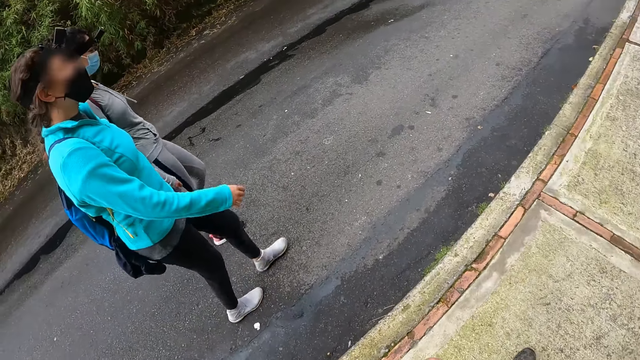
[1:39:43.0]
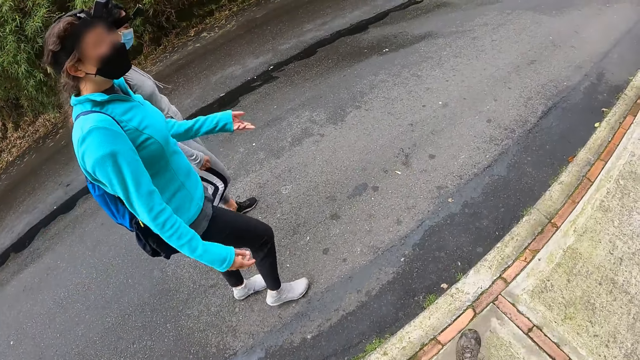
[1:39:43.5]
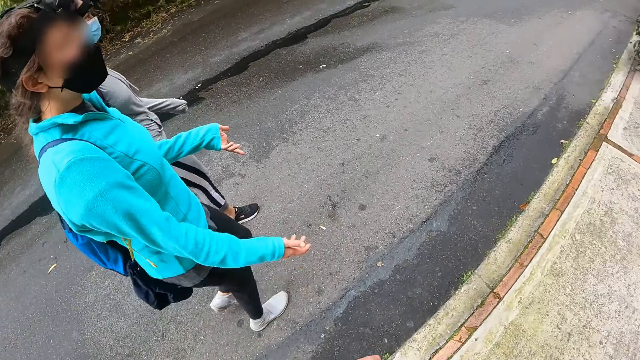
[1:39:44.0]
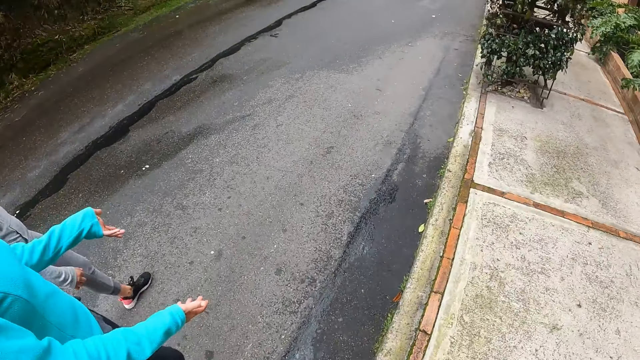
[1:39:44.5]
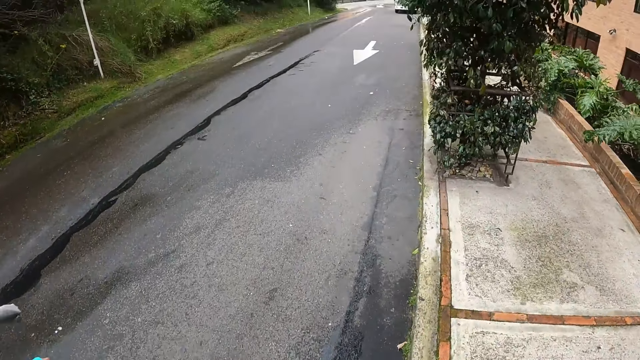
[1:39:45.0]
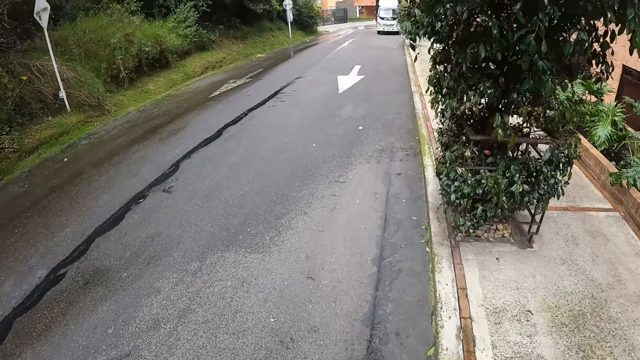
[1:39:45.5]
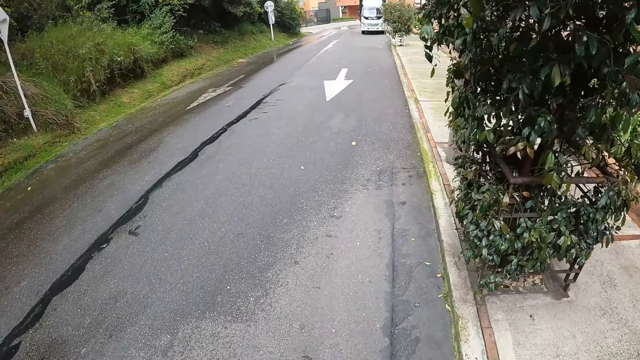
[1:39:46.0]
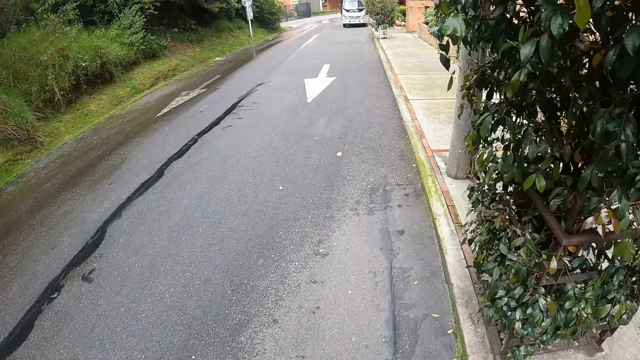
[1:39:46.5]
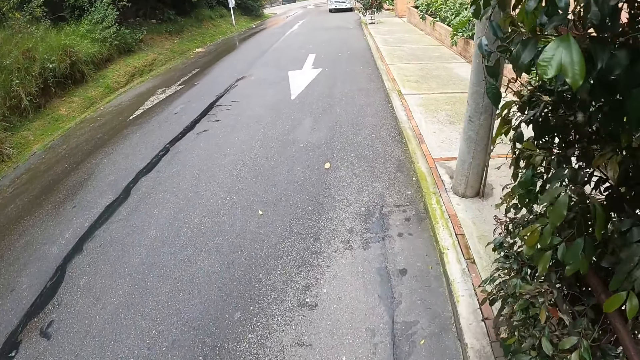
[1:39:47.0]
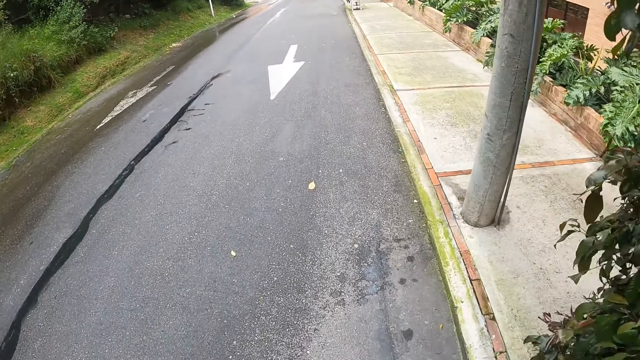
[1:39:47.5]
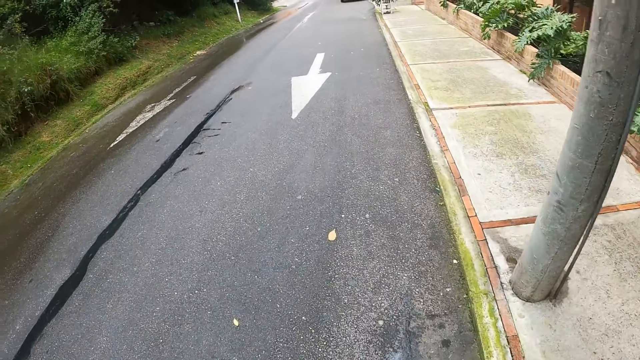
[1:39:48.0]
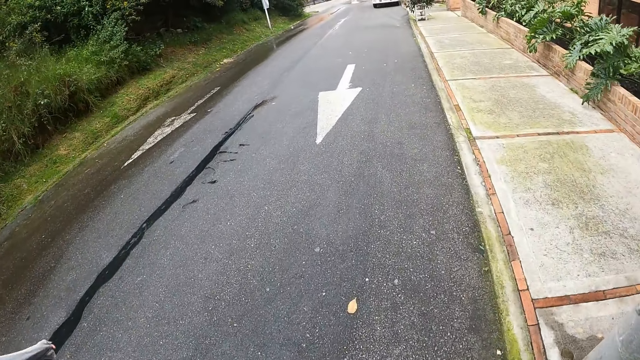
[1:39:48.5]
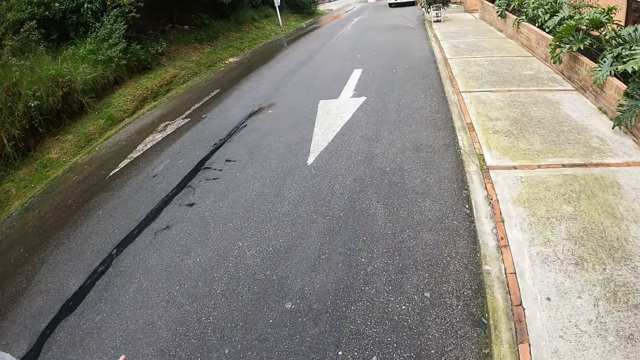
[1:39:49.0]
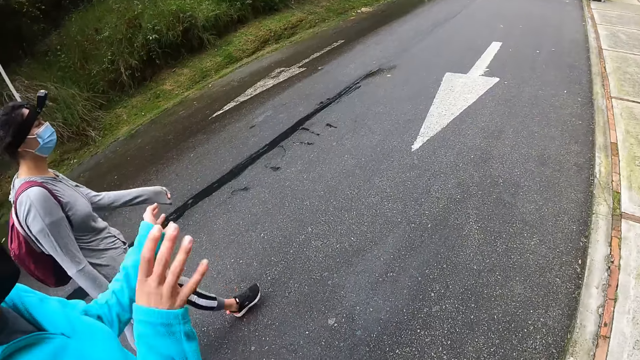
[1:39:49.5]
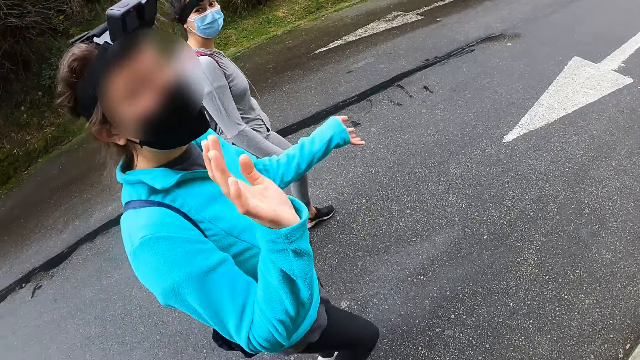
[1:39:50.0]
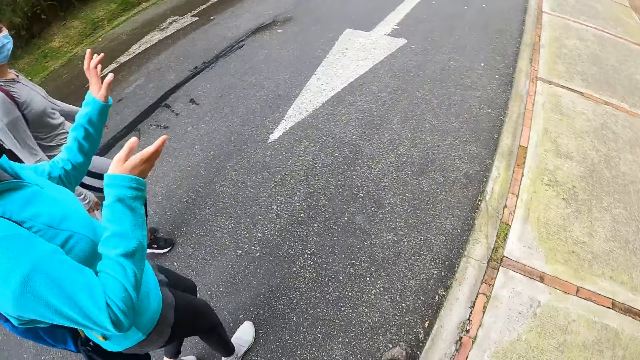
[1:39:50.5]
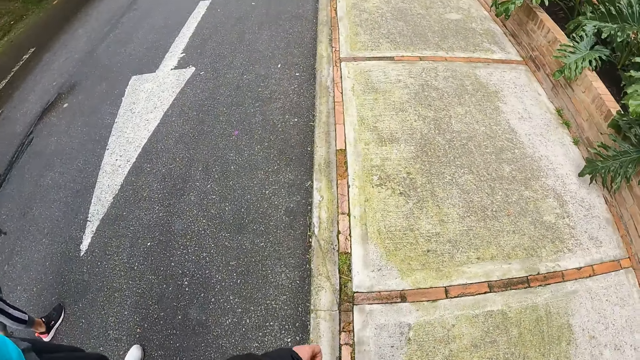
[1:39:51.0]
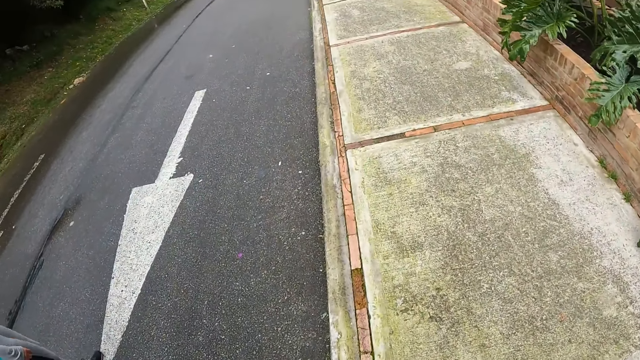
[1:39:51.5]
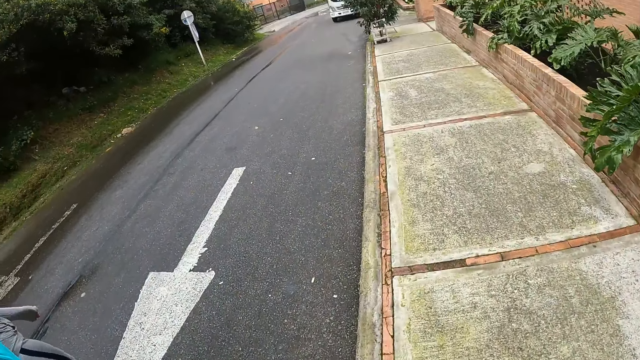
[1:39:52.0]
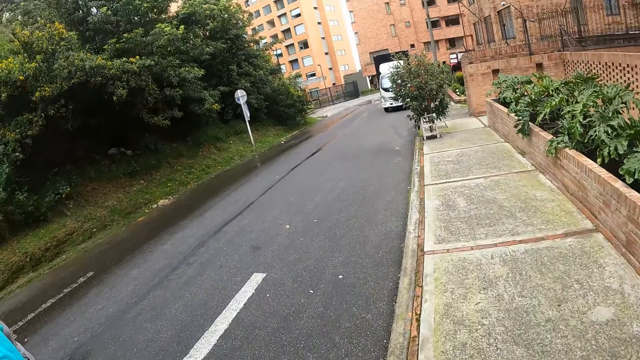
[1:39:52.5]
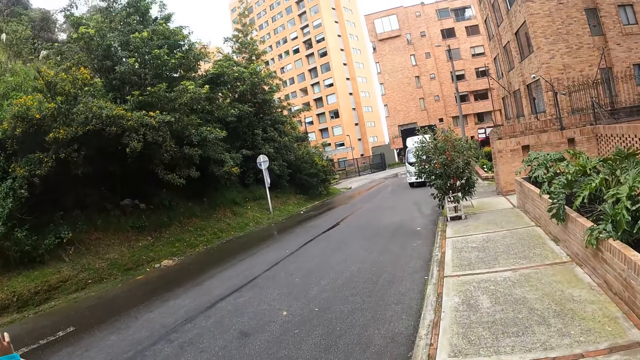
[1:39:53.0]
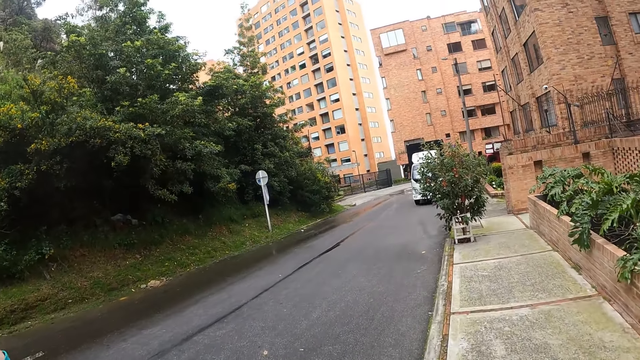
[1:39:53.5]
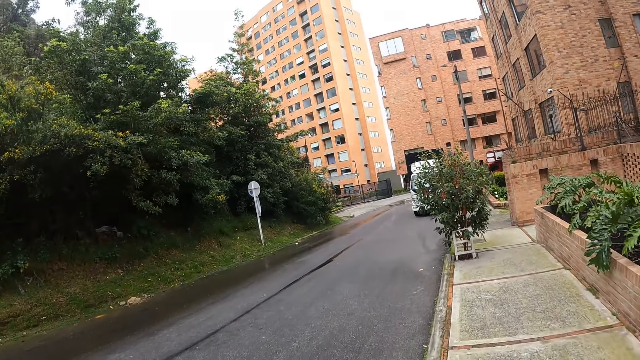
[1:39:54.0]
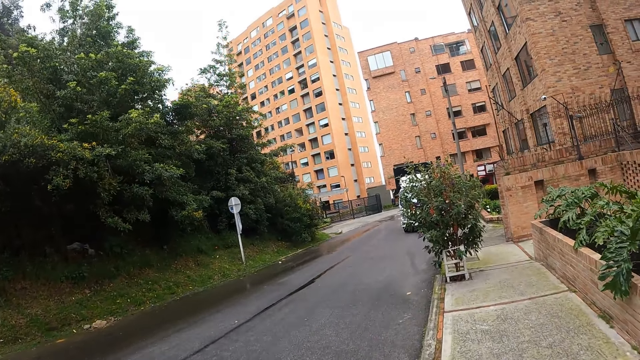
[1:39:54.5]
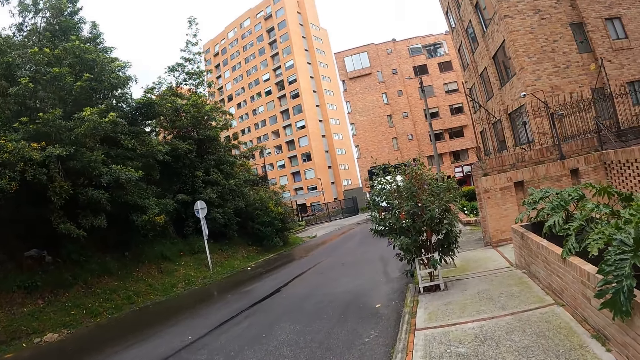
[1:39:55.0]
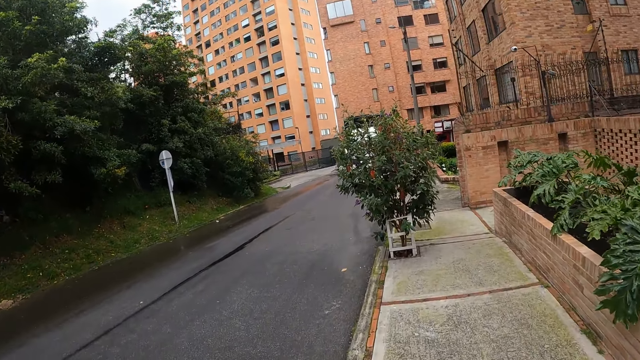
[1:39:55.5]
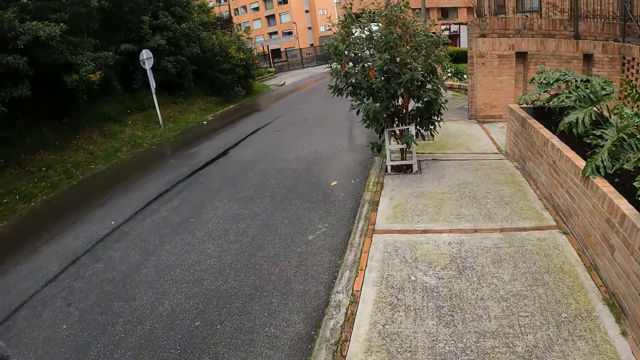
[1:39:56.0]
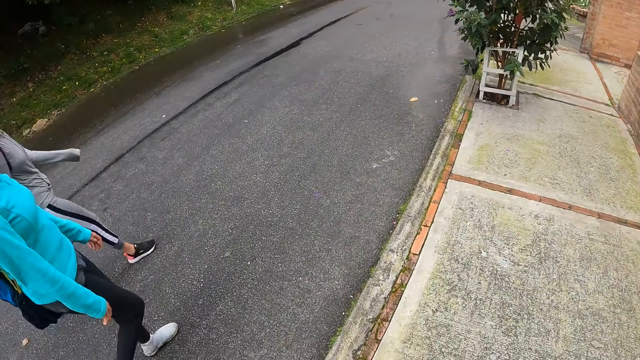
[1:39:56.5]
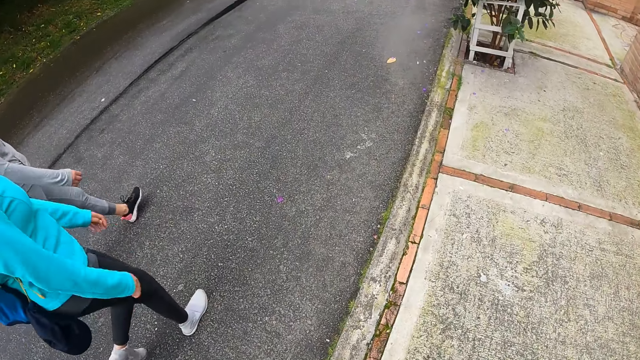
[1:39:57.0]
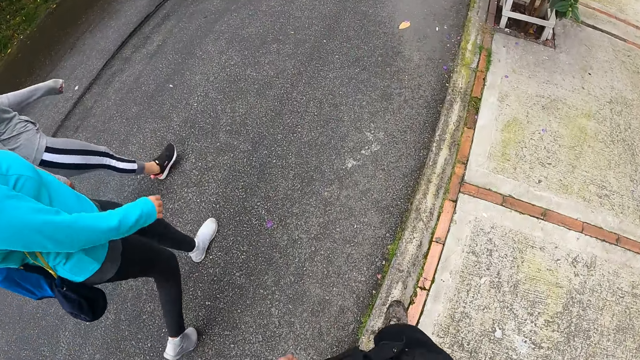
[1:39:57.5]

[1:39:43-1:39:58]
A woman interacts with the camera wearer. The woman moves both hands. The camera wearer walks on the road. The two women walk on the road. The woman moves both hands. The camera wearer and the two women walk on the road.

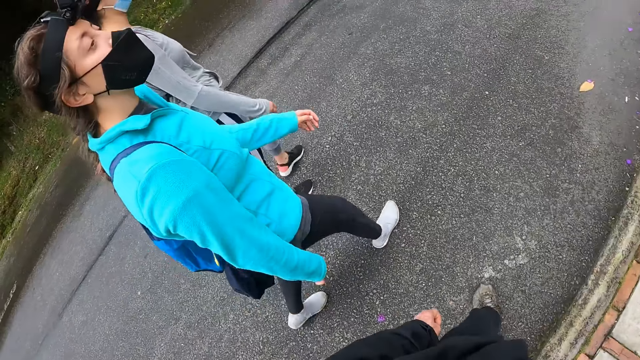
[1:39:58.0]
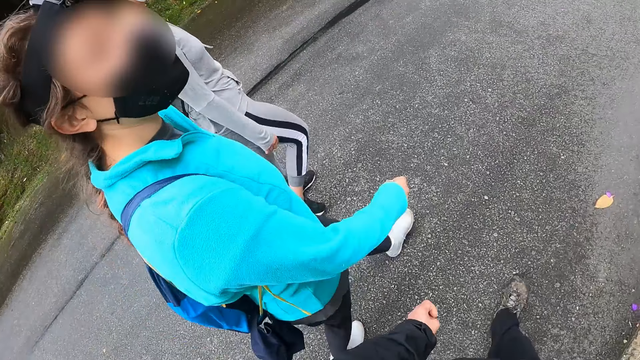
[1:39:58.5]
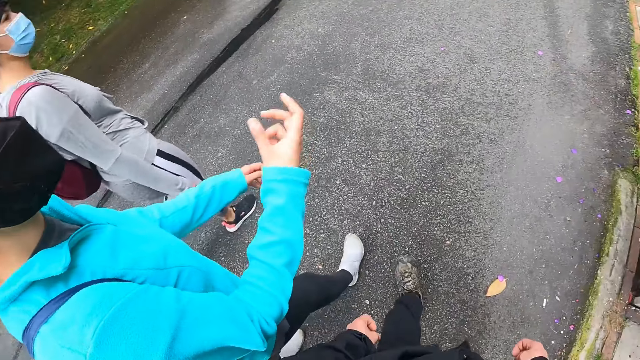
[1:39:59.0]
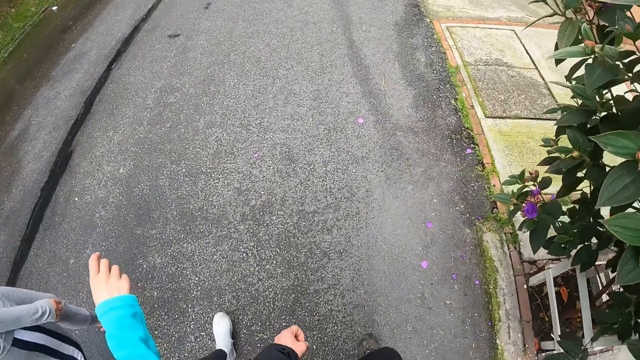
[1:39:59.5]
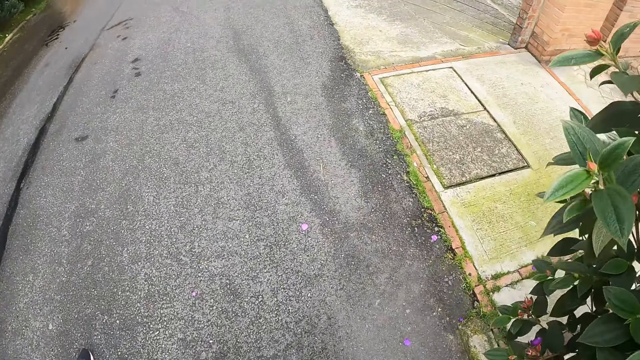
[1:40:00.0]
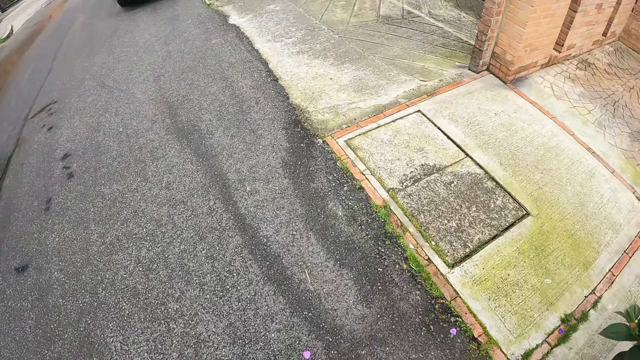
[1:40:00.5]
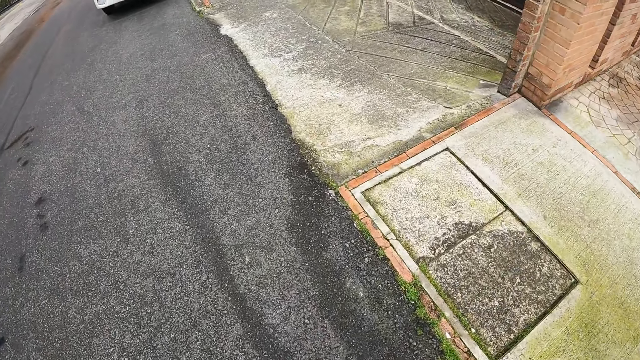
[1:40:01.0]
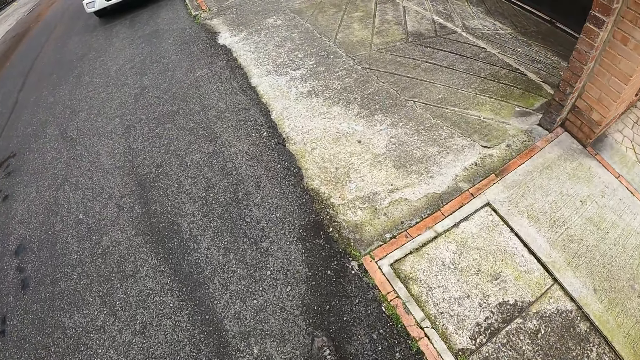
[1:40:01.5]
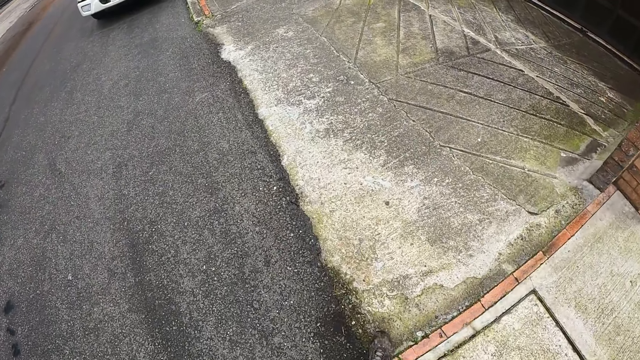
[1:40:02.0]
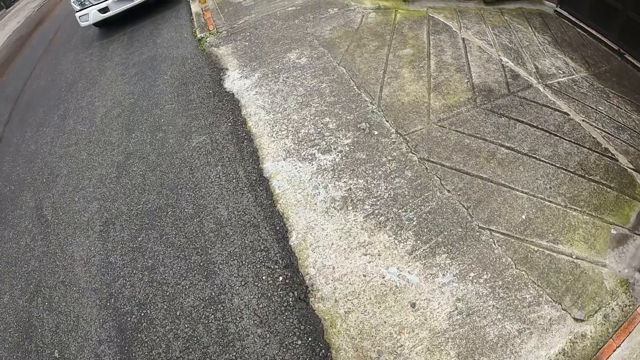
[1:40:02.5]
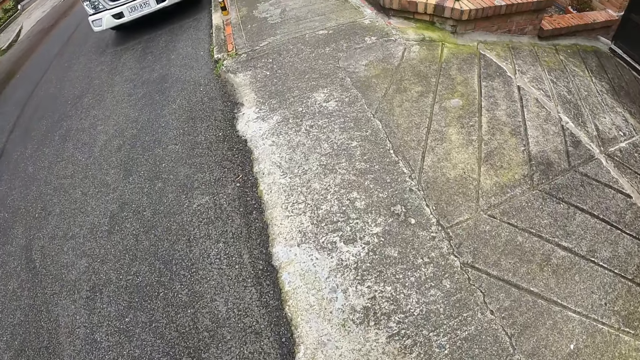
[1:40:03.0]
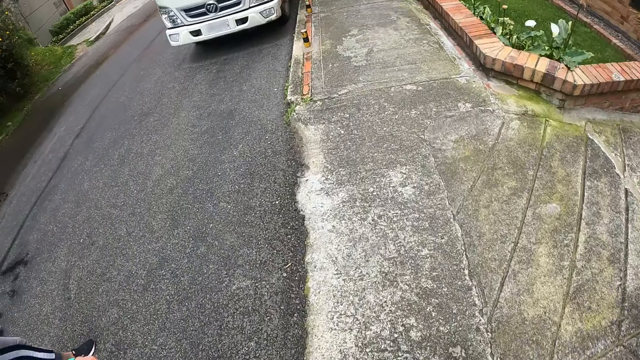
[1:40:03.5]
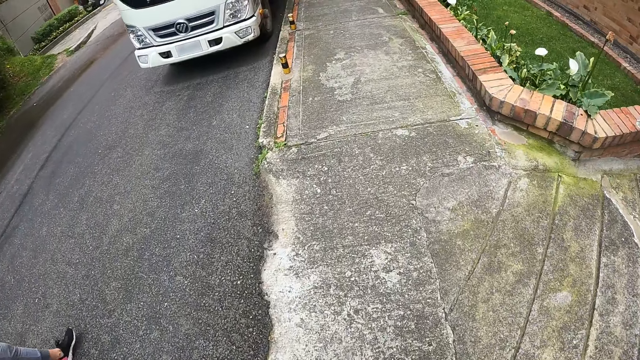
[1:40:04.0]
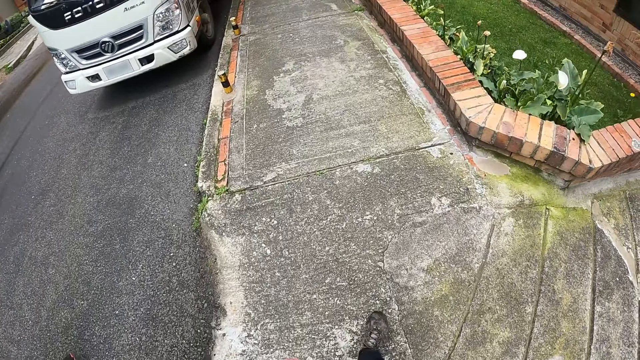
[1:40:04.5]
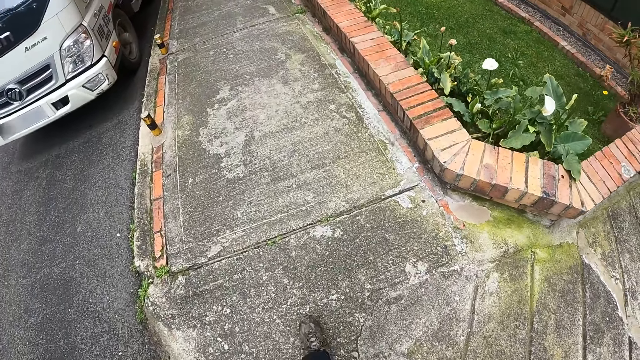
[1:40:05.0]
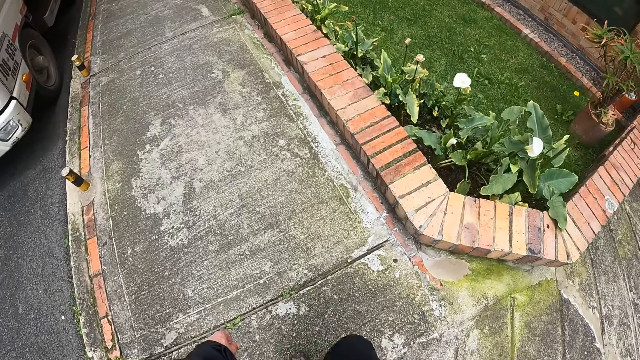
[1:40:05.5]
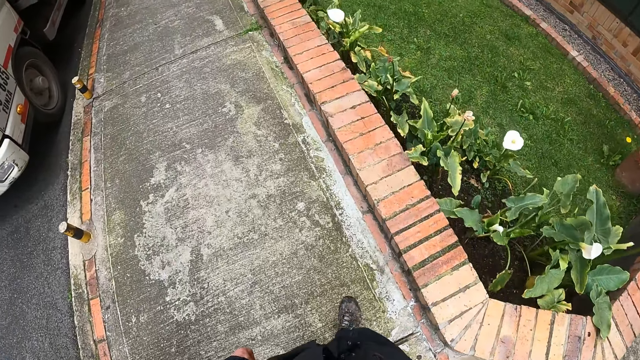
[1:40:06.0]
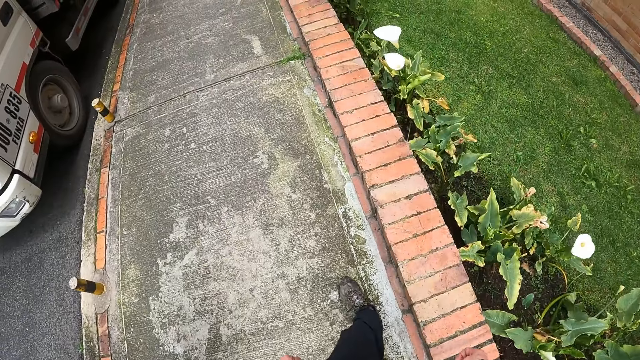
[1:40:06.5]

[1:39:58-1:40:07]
The woman moves a hand. The camera wearer and the two women walk on the road.
